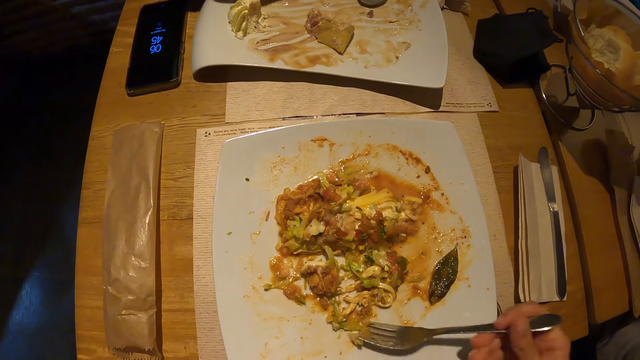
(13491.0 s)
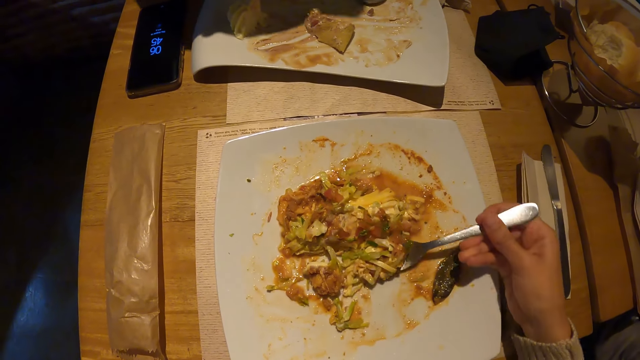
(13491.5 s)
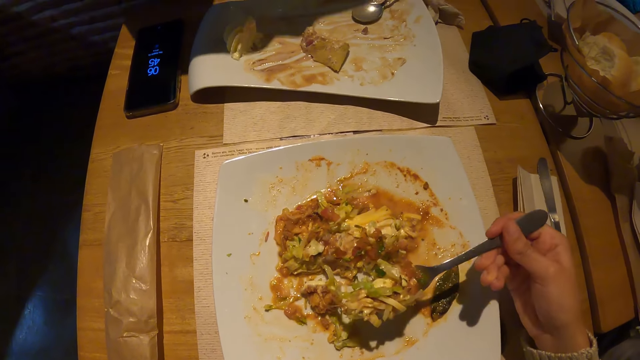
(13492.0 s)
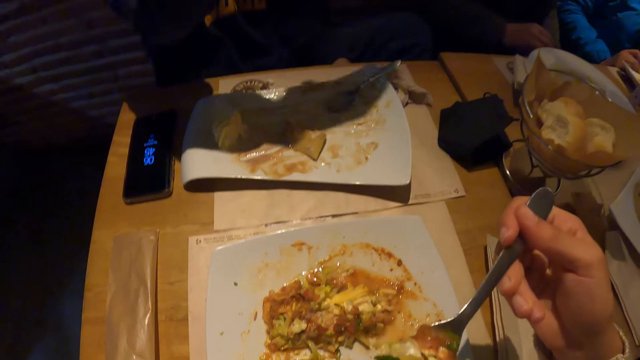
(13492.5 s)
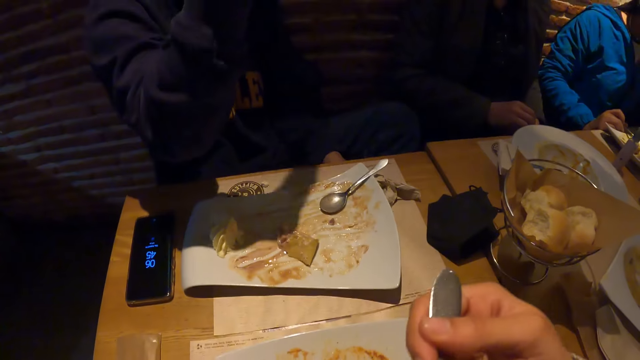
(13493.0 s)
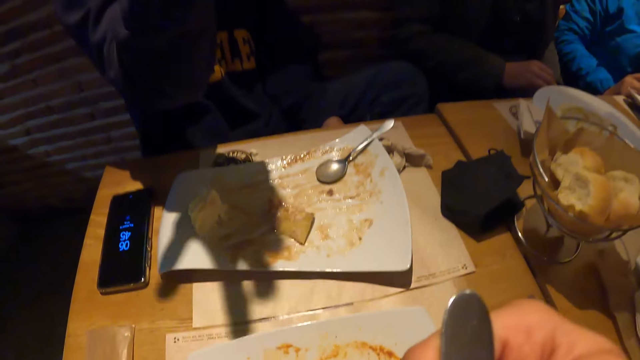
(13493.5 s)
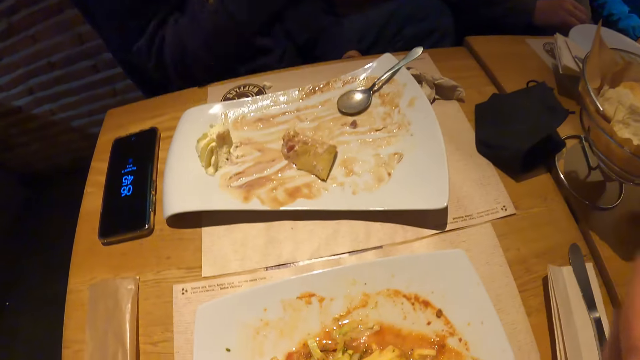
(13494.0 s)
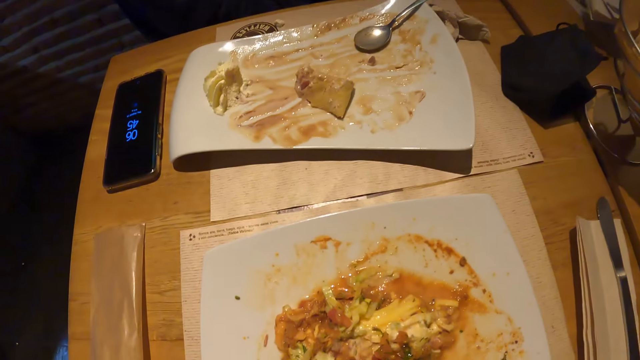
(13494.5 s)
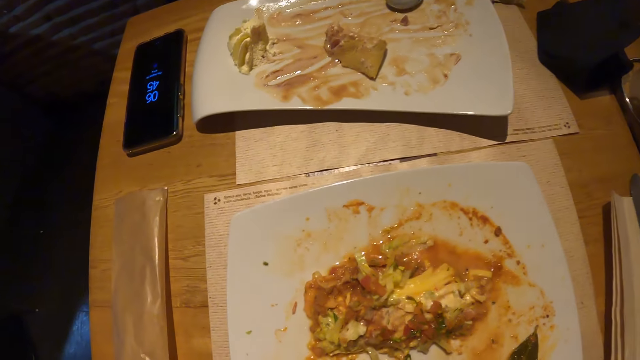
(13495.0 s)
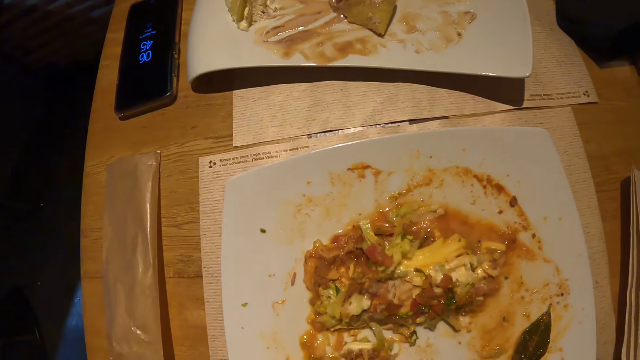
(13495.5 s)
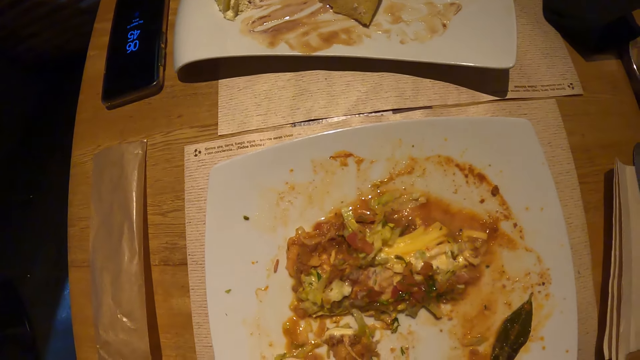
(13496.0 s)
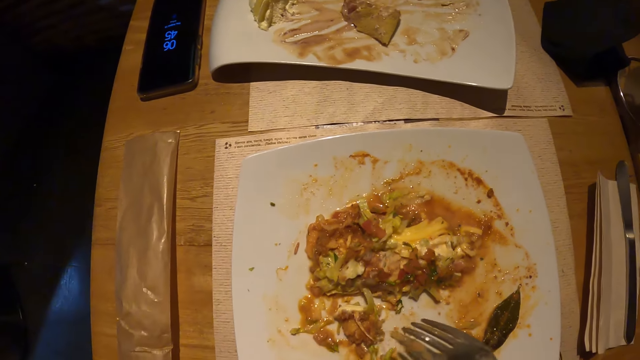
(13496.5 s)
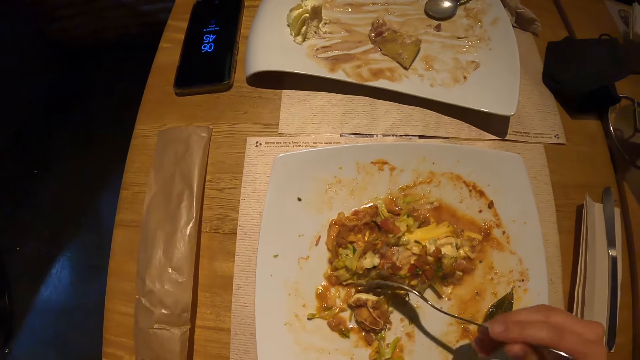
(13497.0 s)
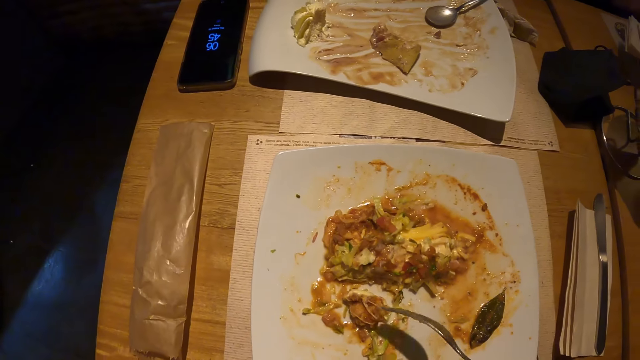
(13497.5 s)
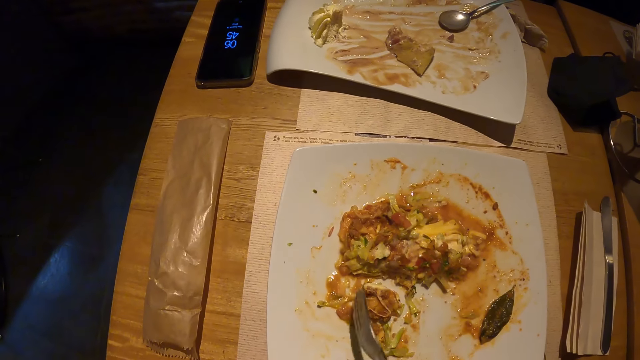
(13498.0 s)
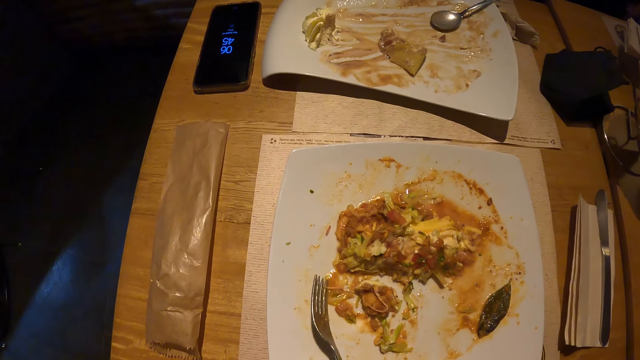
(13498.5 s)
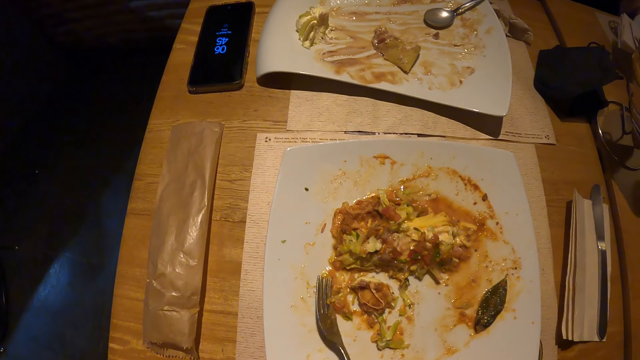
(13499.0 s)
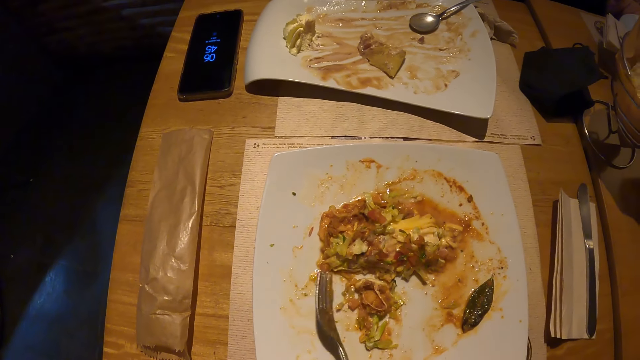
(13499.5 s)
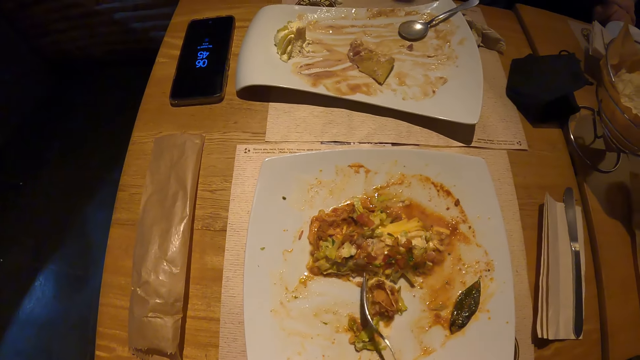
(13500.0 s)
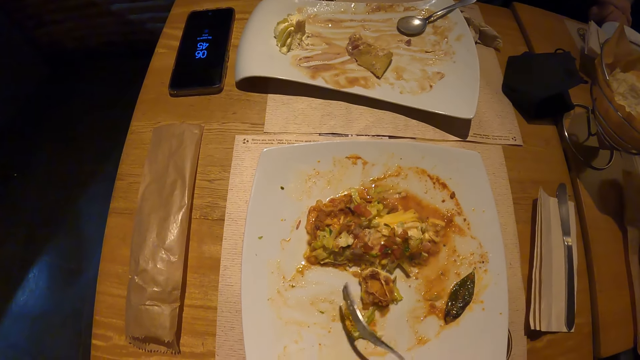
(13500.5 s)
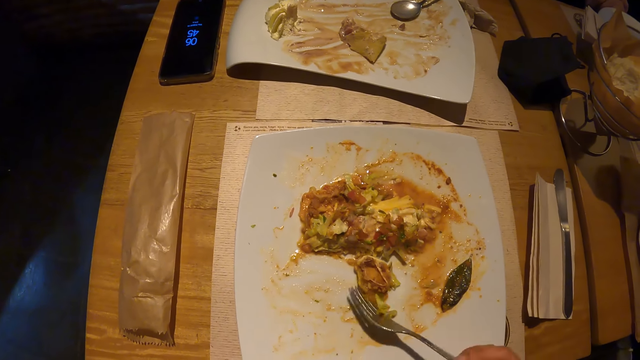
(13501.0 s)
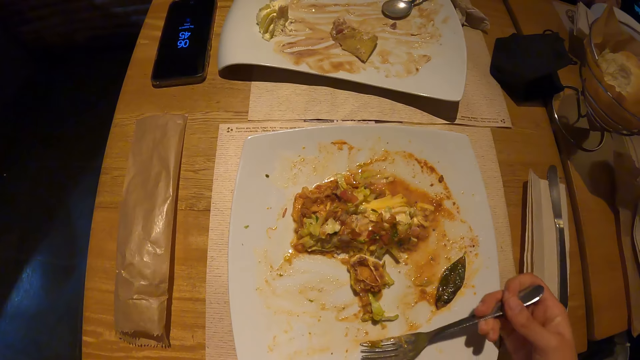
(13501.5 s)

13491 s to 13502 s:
The camera wearer eats the food. They eat the food again.

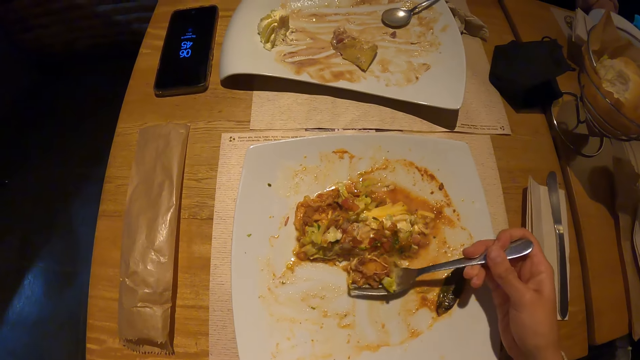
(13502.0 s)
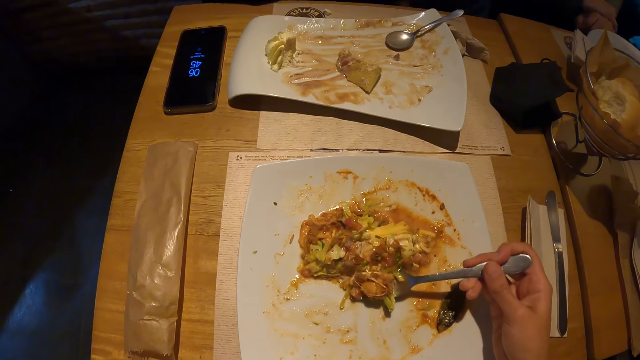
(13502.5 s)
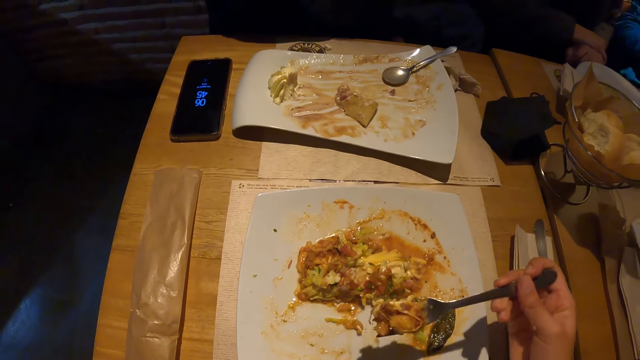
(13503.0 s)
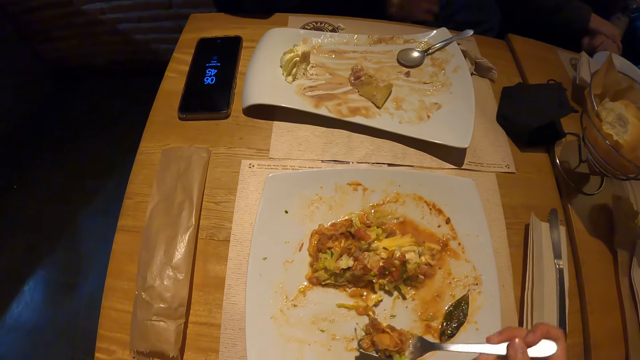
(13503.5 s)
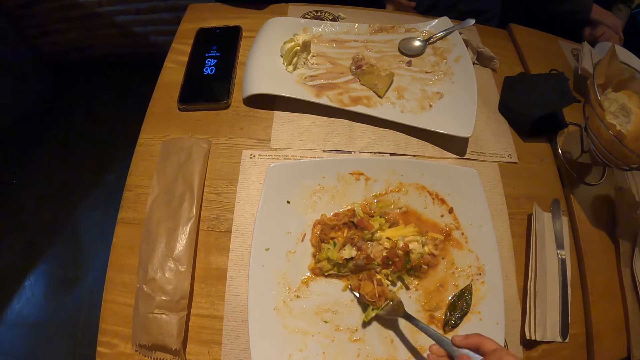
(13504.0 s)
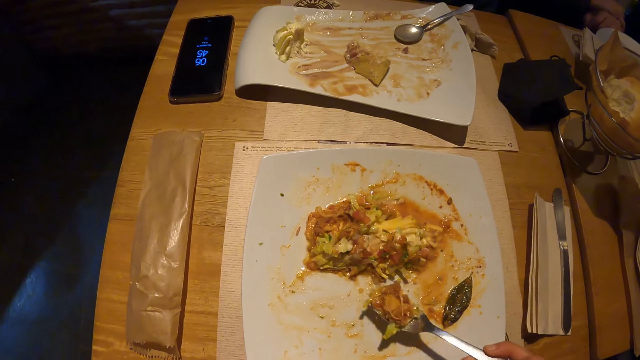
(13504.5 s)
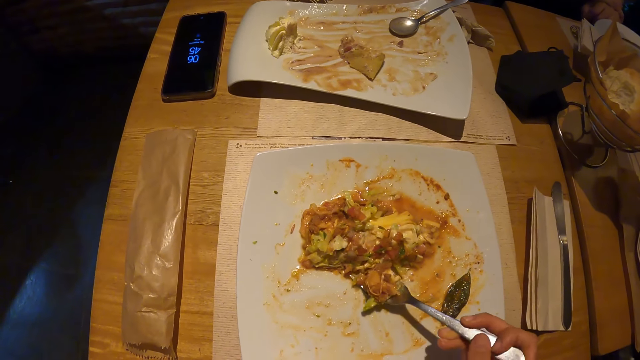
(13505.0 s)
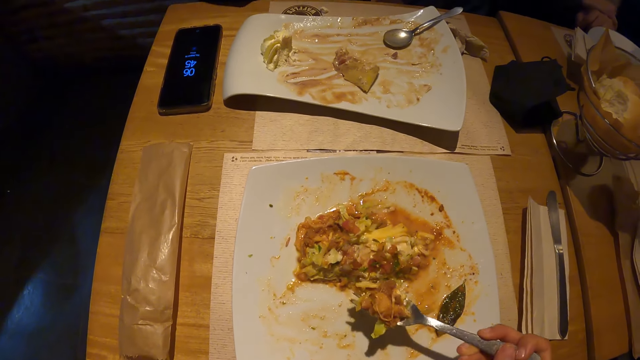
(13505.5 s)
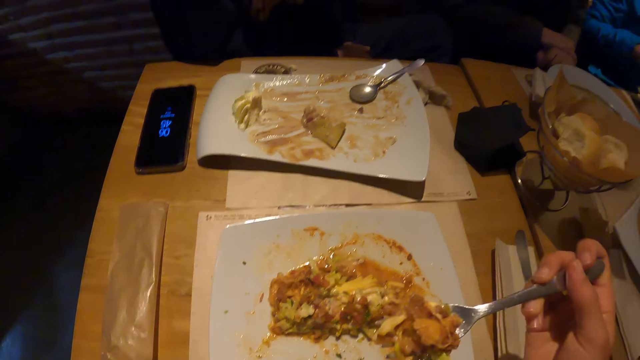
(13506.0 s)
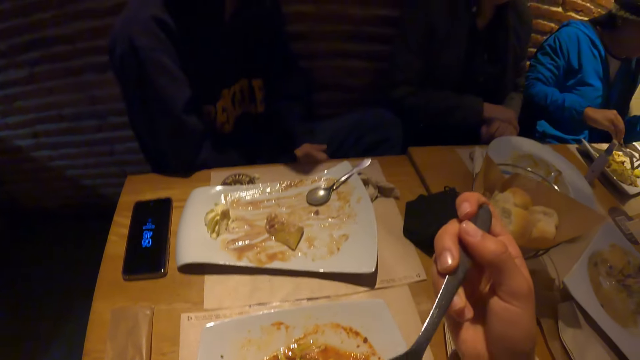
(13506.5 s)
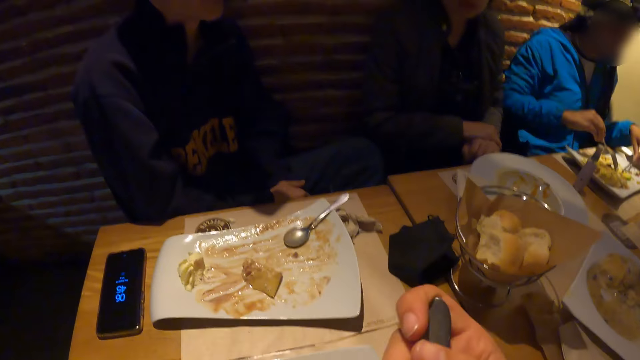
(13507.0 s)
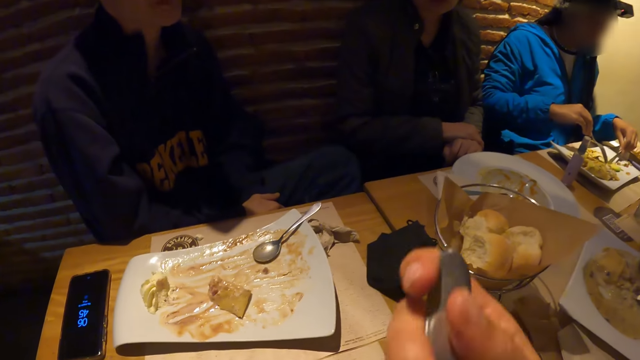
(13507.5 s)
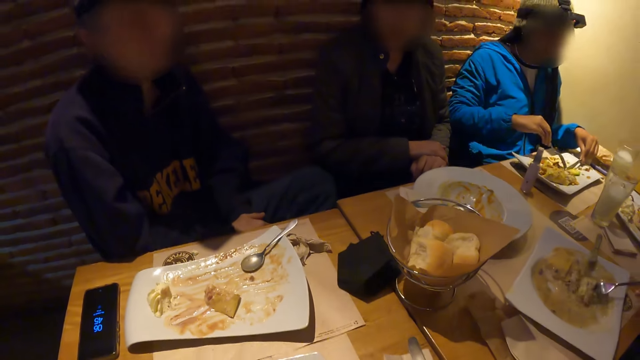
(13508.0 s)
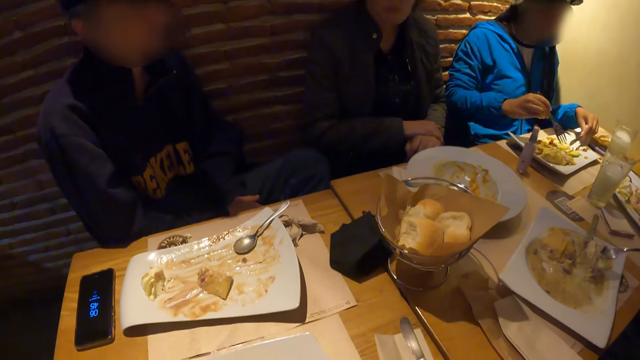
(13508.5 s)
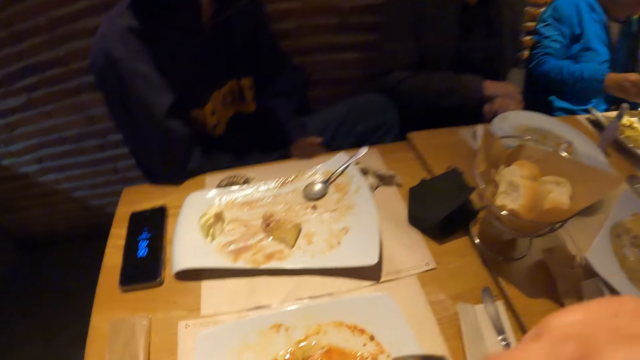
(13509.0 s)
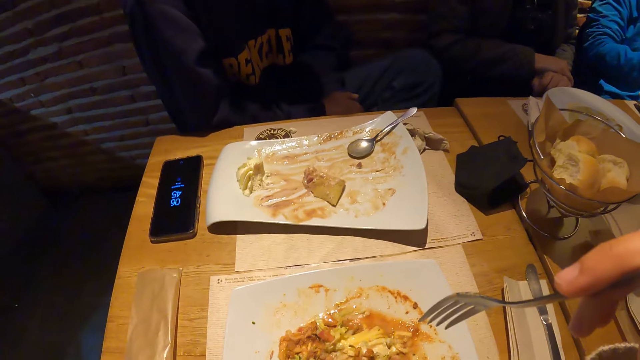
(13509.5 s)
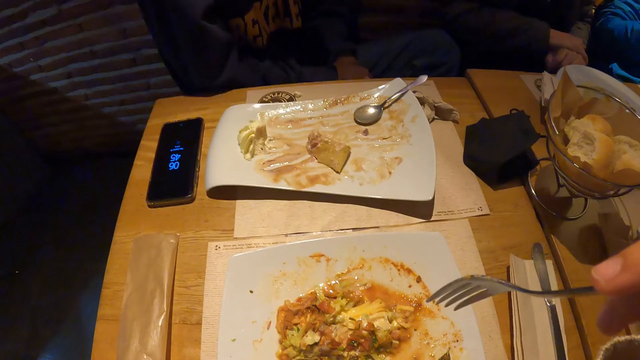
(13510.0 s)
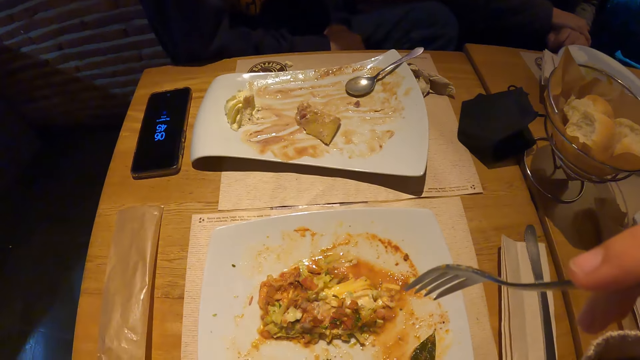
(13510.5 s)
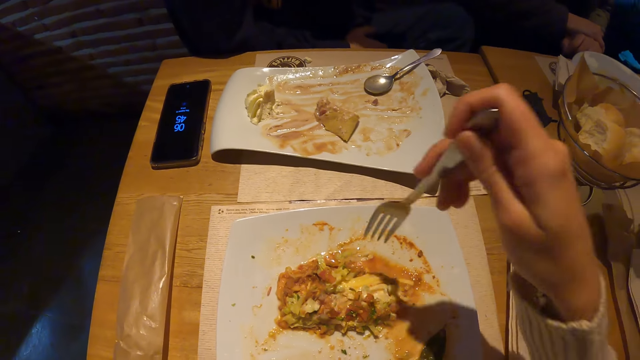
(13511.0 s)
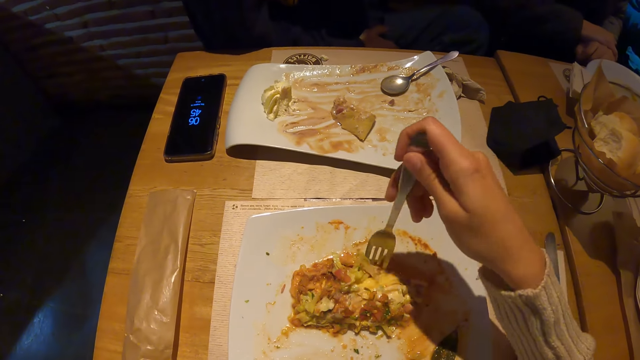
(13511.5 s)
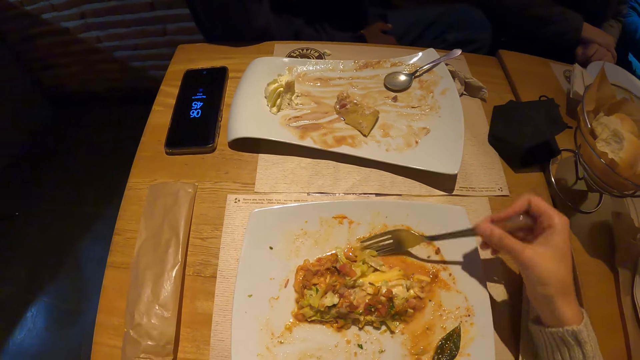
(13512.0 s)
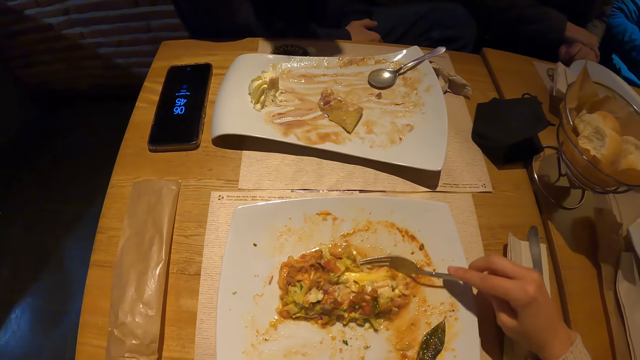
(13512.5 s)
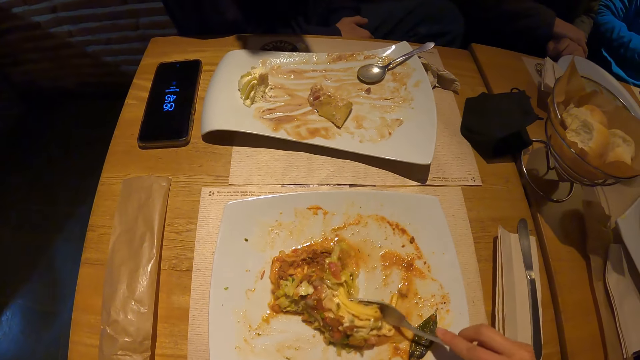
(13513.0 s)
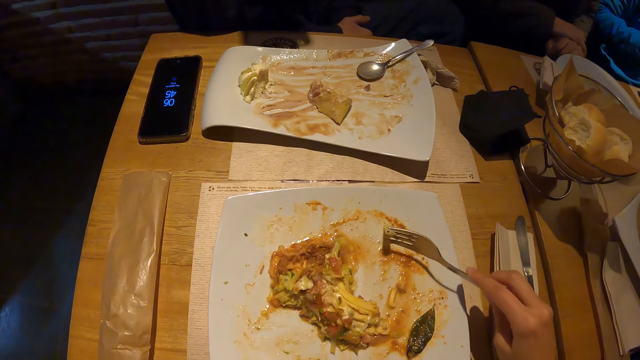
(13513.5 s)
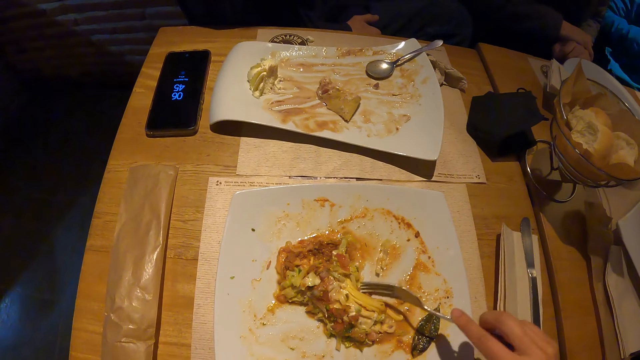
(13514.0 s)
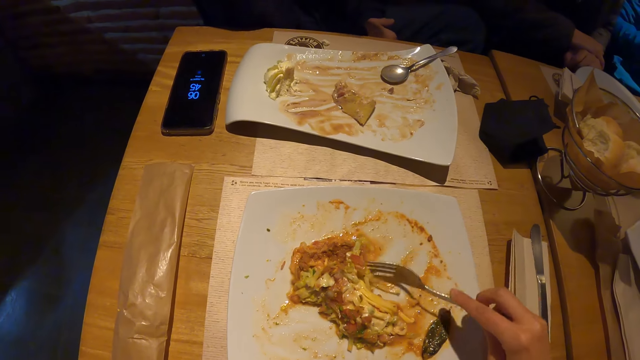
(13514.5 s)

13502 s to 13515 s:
The camera wearer eats the food. They eat the food repeatedly.
